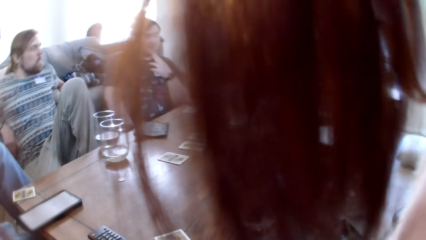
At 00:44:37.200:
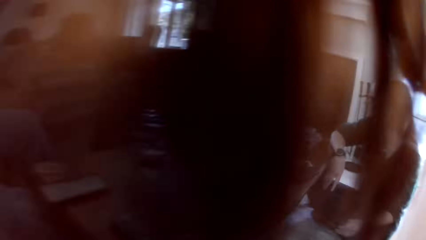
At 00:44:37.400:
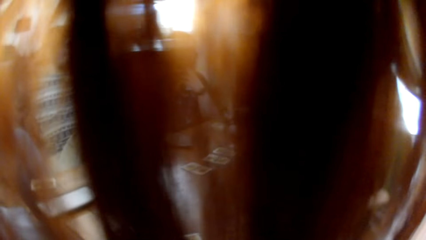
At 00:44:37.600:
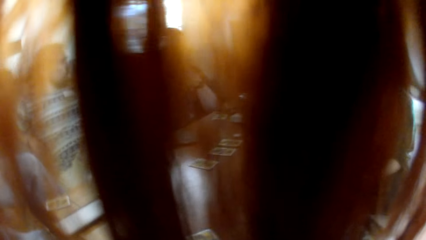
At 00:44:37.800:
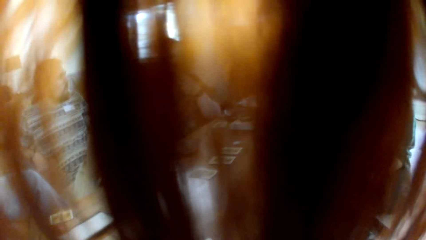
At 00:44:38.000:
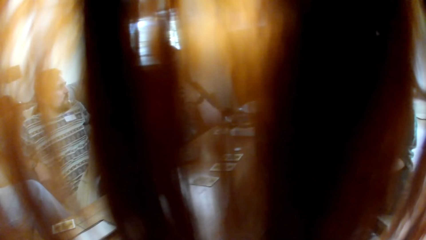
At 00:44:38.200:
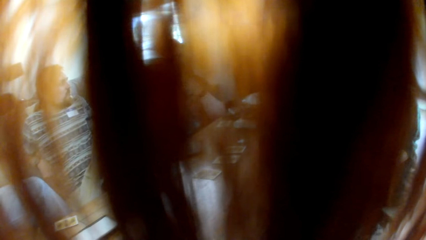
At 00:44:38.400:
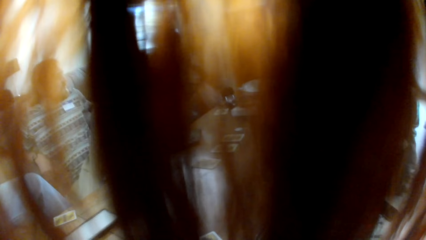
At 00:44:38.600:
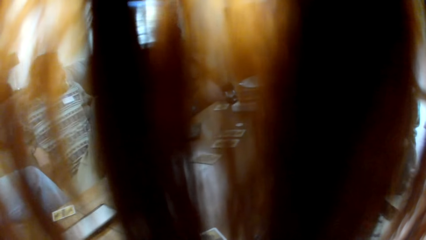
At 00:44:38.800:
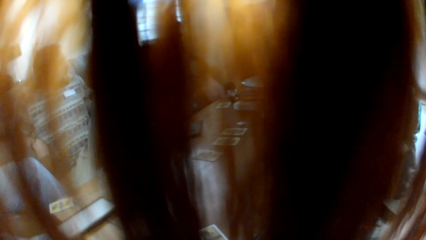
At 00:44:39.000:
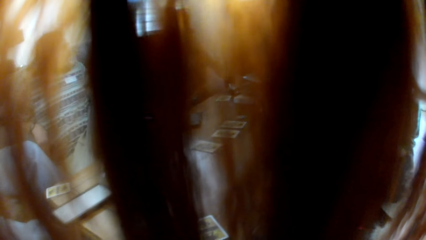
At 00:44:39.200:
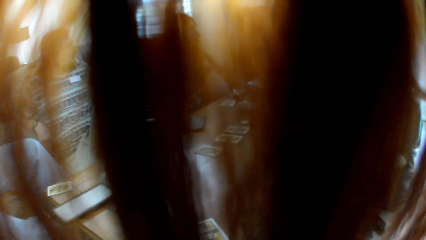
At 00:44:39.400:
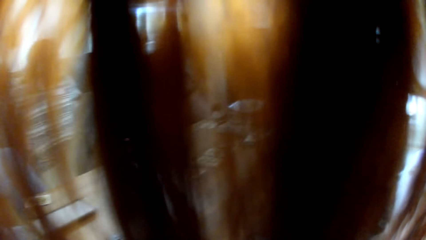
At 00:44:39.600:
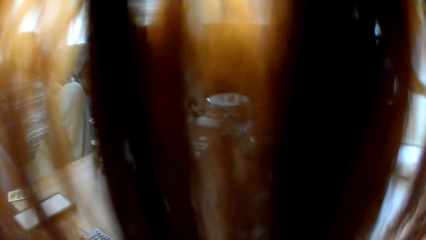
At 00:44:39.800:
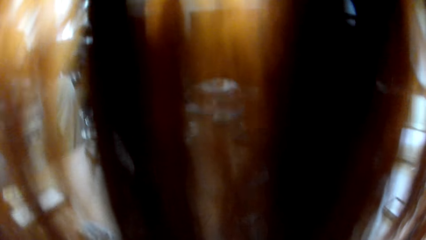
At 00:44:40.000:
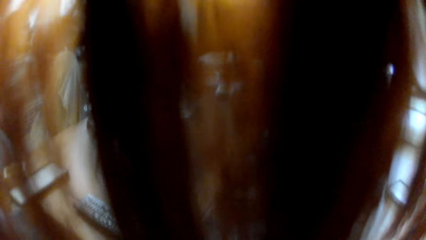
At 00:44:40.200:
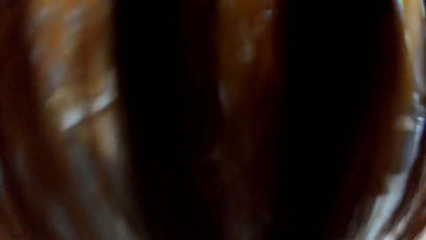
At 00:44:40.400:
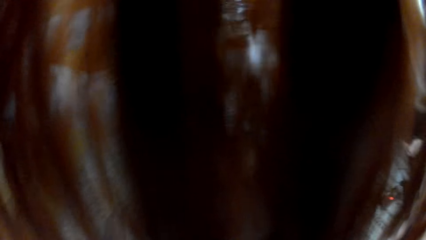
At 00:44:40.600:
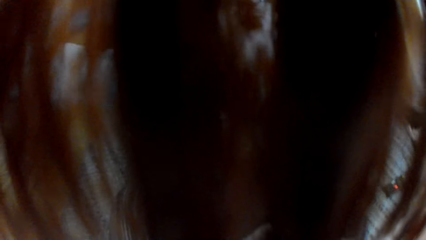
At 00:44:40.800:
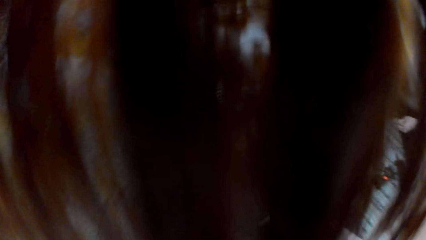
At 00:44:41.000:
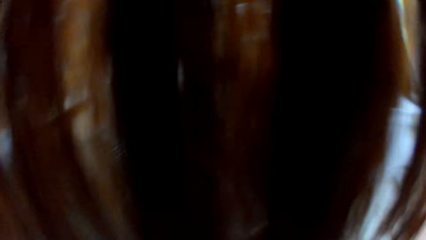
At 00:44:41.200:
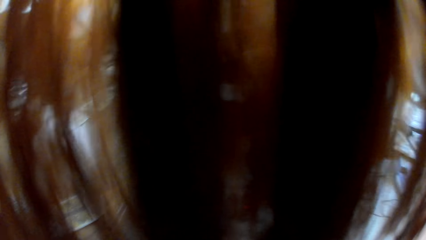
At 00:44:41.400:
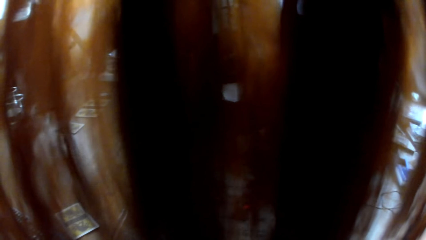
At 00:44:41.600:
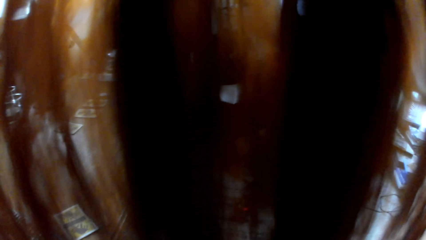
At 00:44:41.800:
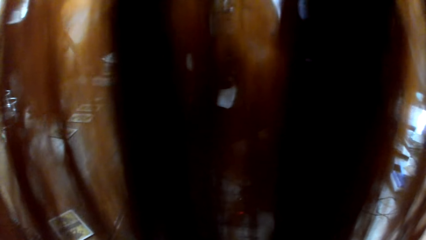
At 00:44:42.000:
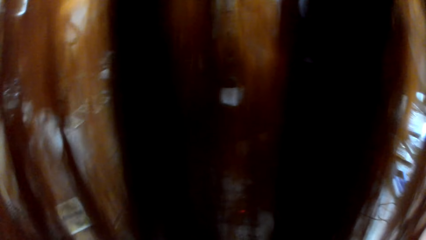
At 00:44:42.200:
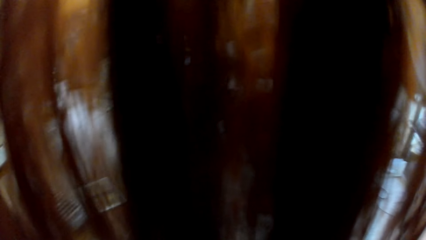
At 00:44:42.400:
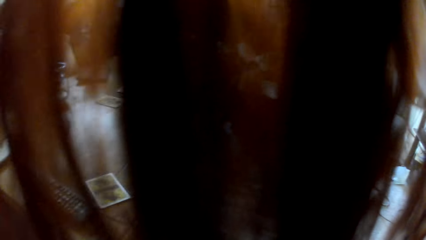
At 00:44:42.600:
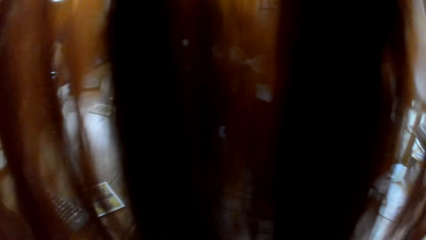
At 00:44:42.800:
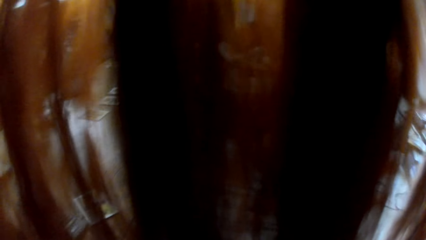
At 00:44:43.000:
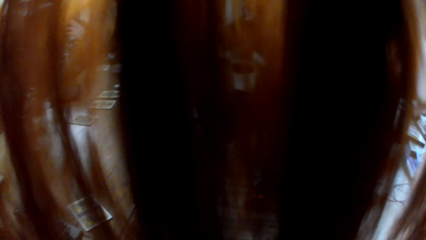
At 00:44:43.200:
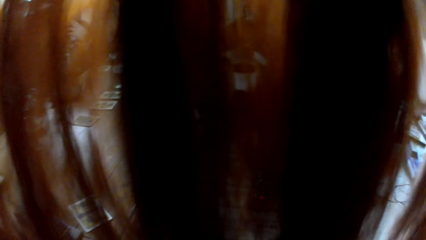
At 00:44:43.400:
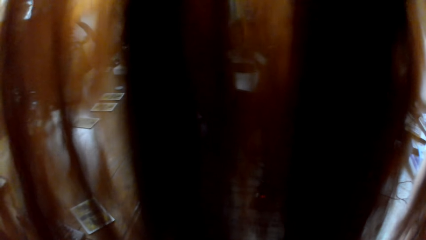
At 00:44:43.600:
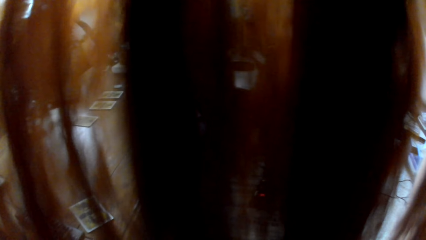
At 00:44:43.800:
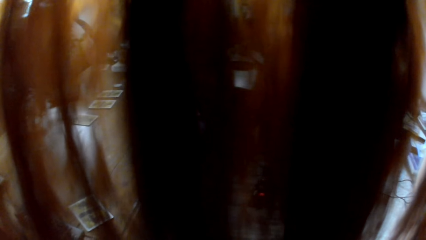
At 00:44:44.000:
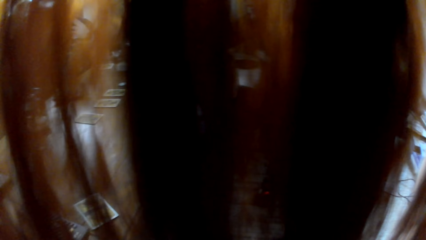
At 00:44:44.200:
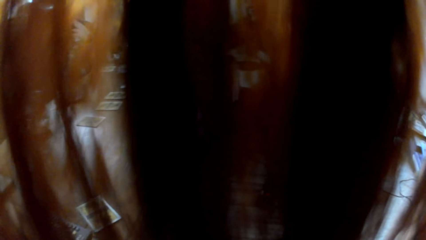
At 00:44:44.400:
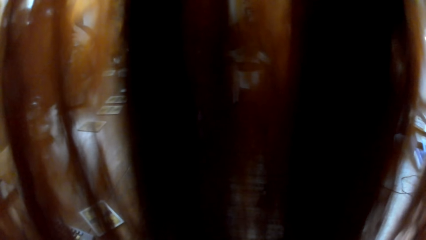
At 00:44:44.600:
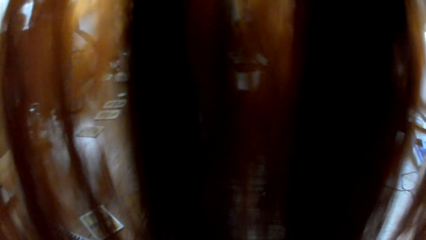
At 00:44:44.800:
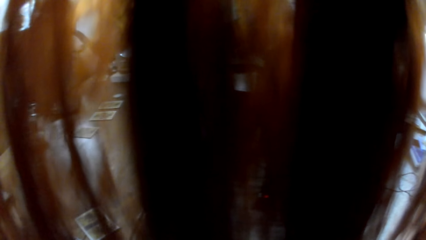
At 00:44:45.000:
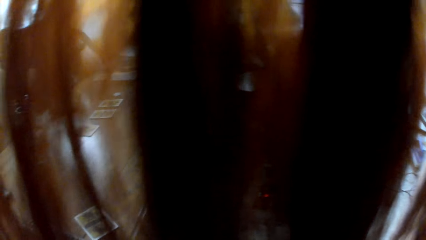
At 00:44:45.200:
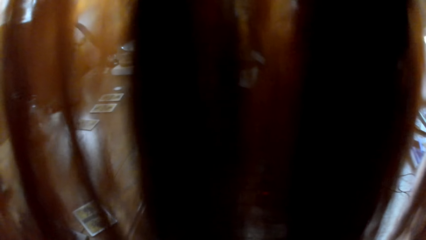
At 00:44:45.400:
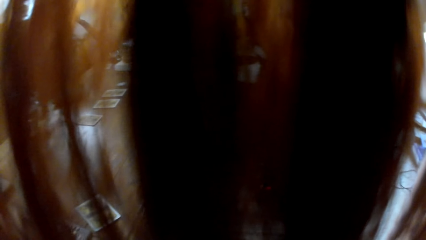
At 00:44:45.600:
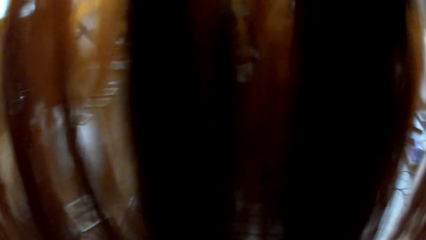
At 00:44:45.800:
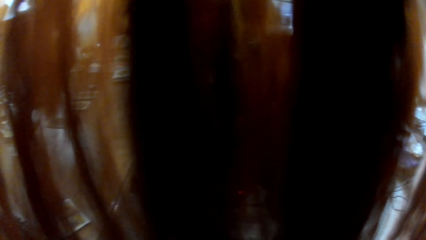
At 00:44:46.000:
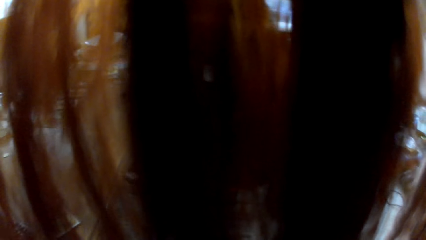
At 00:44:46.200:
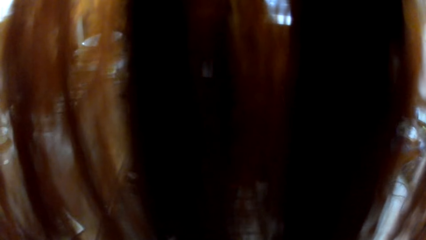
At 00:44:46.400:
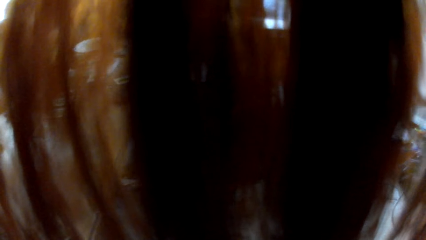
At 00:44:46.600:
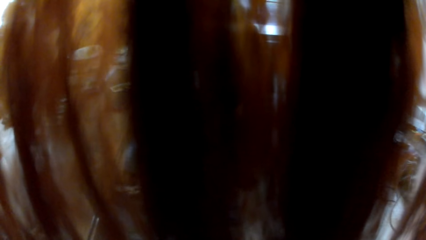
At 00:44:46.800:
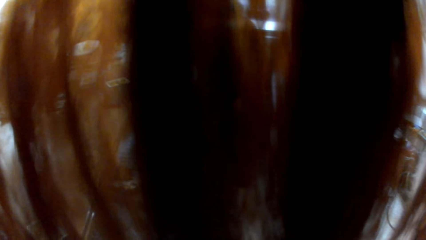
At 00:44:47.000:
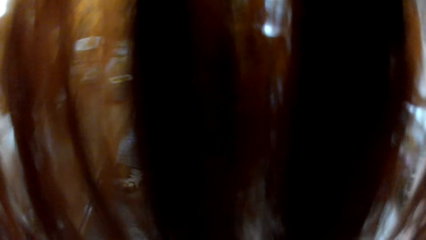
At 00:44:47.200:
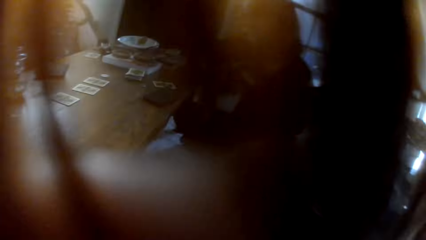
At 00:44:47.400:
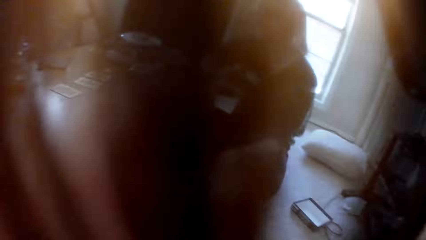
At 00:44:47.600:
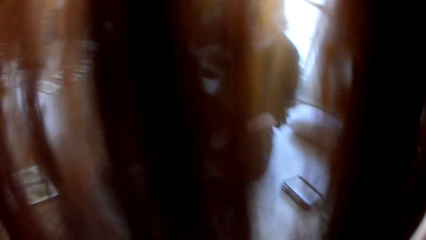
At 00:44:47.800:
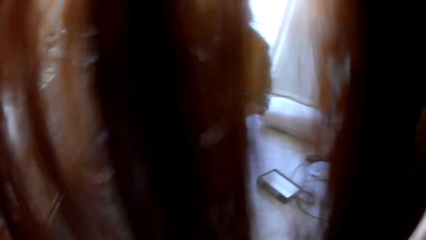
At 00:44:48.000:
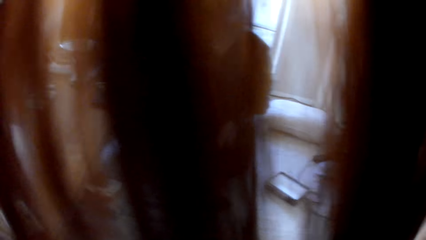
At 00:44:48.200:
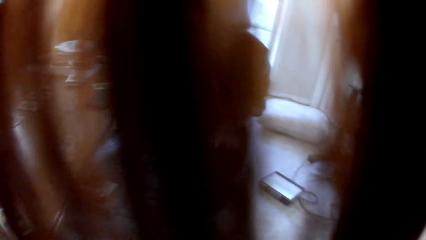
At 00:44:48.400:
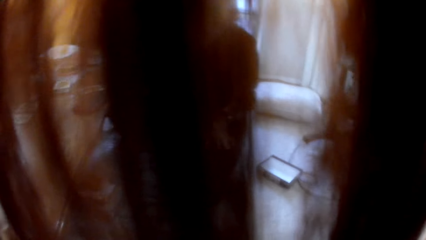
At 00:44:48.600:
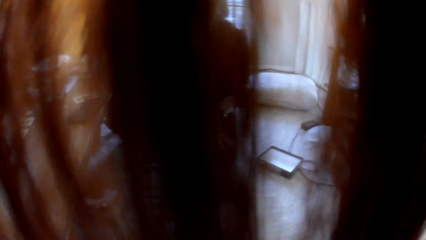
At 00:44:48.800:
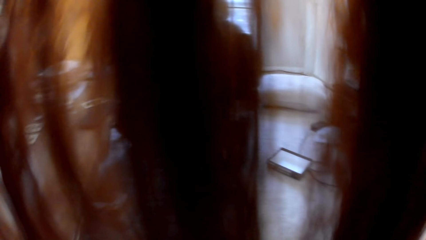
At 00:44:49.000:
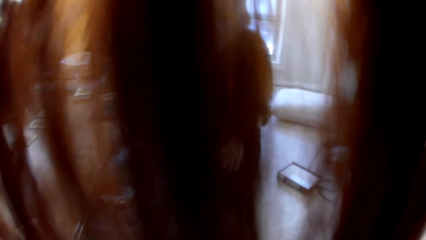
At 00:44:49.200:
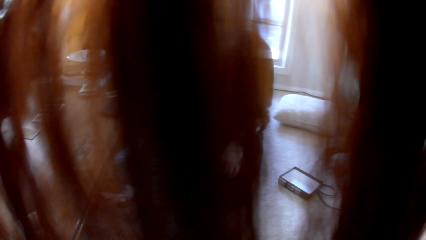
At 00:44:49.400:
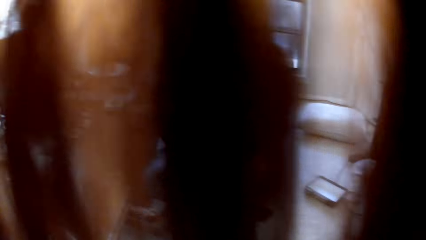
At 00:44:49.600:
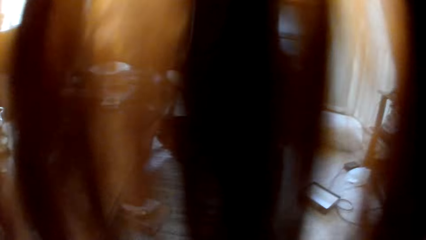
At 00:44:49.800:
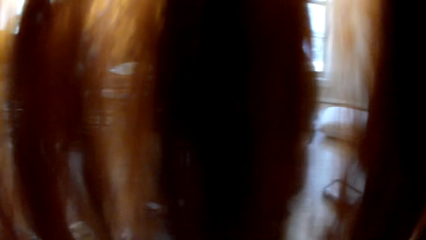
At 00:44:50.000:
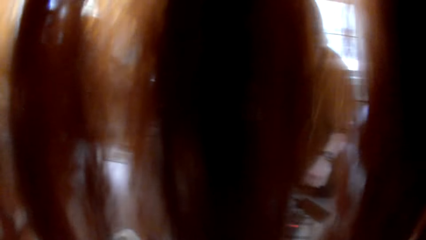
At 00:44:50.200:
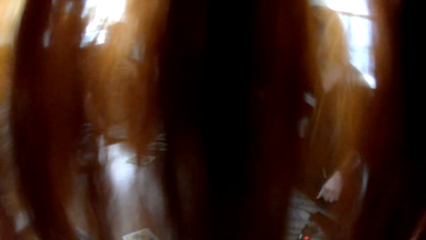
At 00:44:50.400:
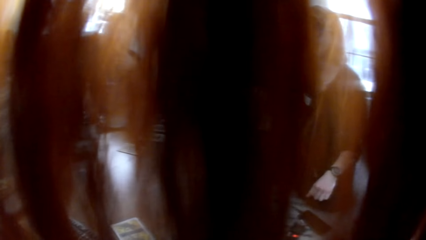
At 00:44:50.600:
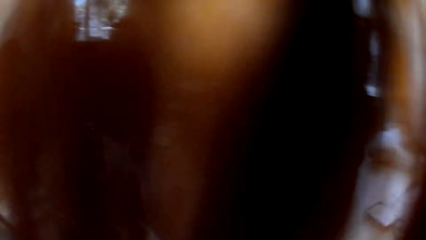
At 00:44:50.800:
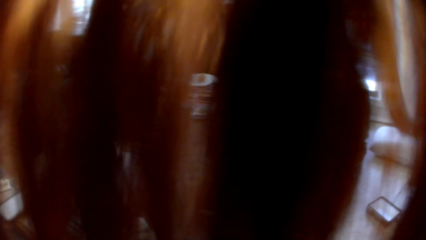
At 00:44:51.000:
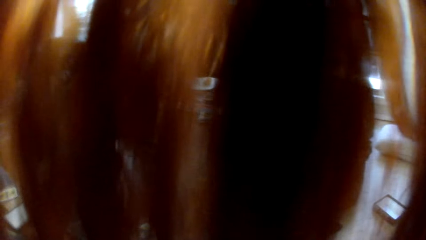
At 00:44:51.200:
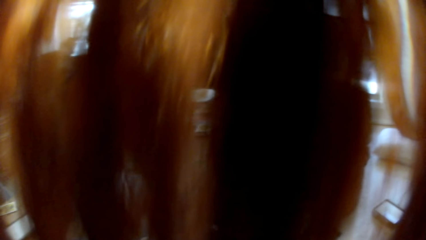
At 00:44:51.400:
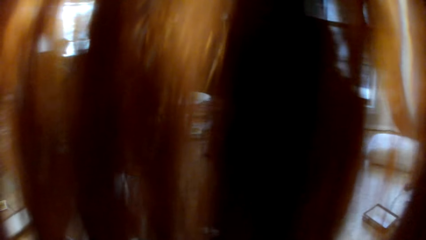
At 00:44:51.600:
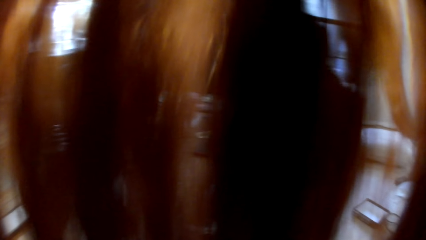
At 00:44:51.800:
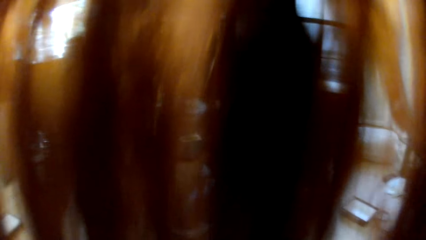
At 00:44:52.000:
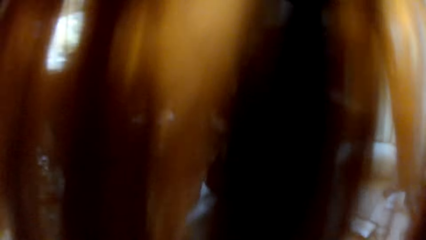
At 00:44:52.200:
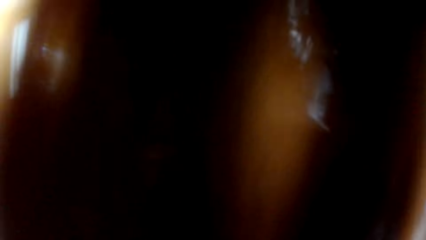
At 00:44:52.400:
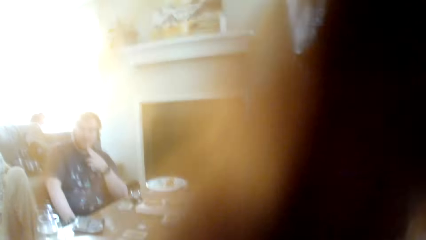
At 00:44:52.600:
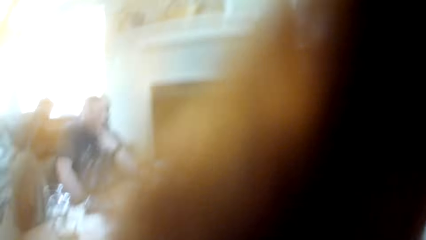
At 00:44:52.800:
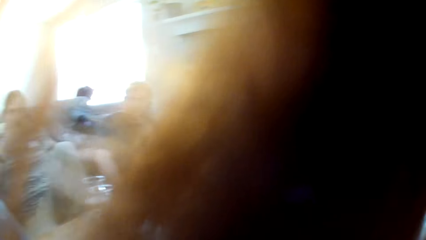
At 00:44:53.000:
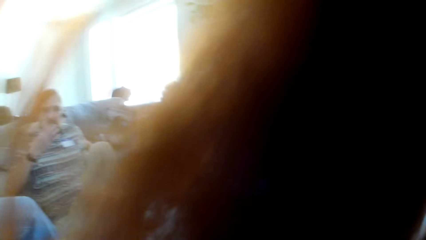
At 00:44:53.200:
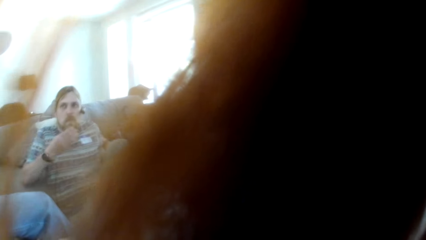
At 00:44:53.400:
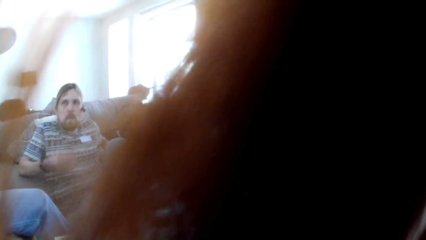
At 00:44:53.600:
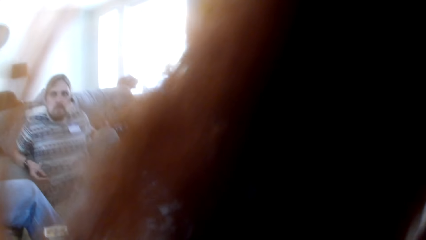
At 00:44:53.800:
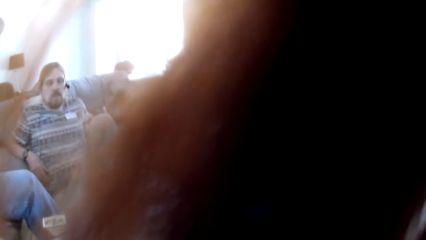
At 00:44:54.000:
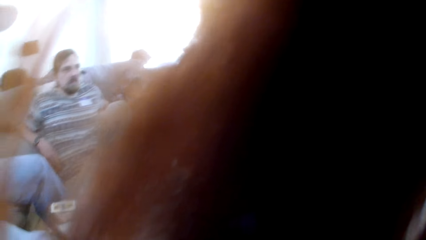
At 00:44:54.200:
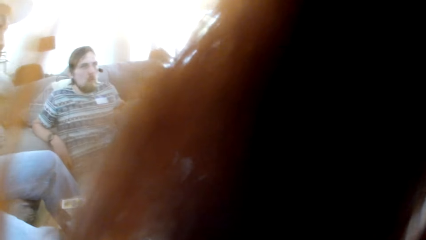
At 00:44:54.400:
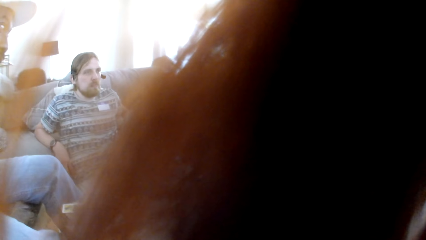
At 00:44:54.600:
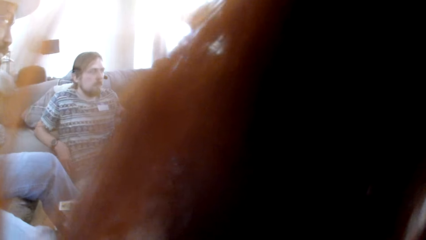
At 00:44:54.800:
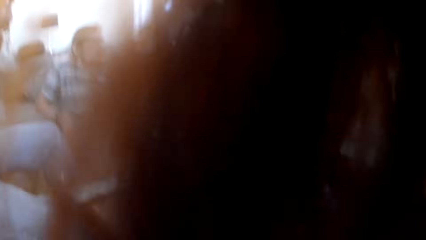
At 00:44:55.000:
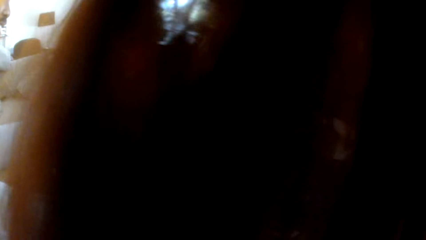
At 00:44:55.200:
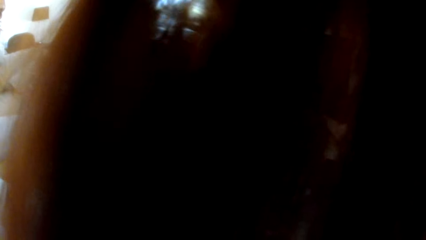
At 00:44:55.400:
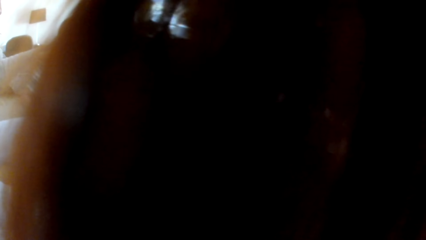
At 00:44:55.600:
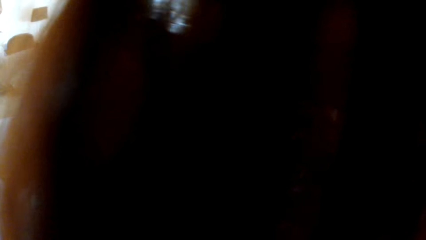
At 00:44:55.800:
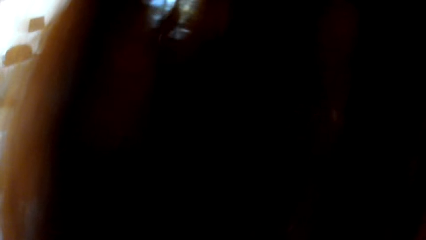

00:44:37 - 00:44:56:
The camera wearer looks at the colleagues. A man talks to the colleagues. A woman talks to the colleagues. The camera wearer moves her head. The woman talks to the colleagues. Another man talks to the colleagues. The camera wearer looks at the colleagues.
